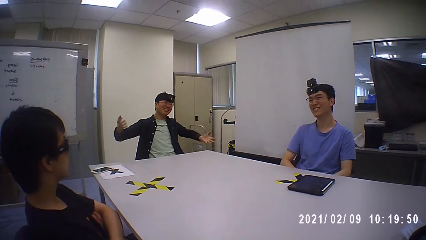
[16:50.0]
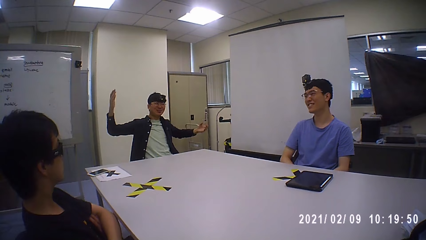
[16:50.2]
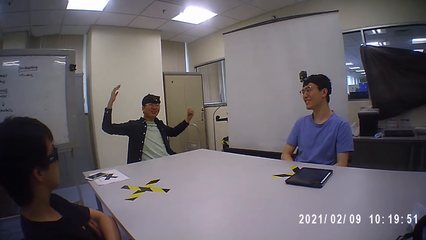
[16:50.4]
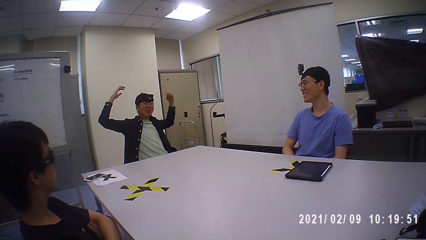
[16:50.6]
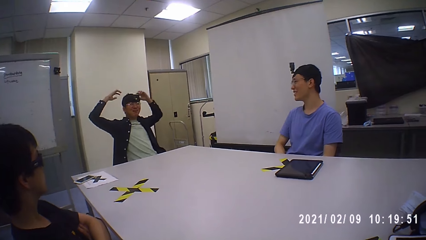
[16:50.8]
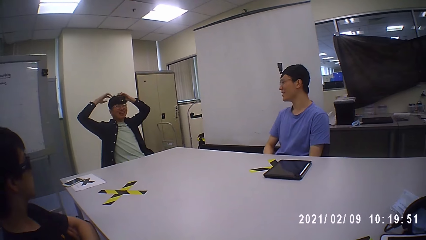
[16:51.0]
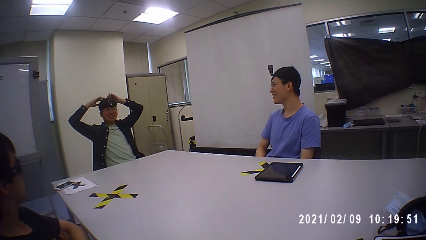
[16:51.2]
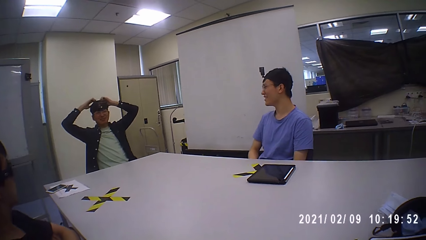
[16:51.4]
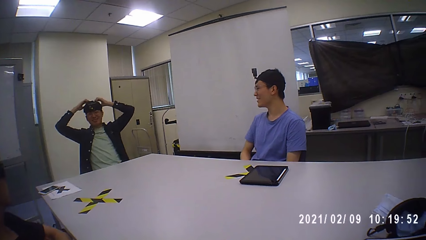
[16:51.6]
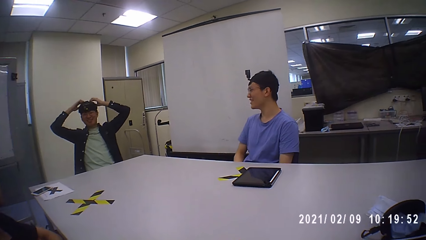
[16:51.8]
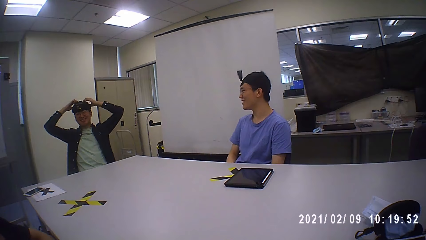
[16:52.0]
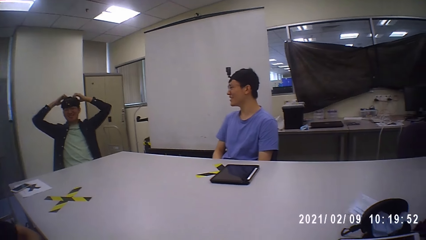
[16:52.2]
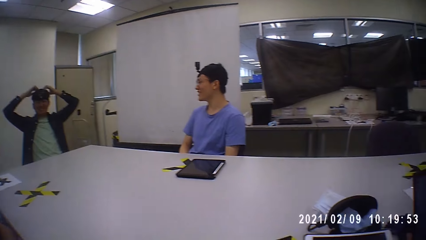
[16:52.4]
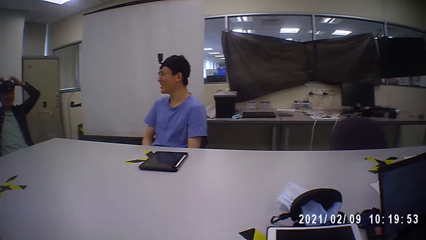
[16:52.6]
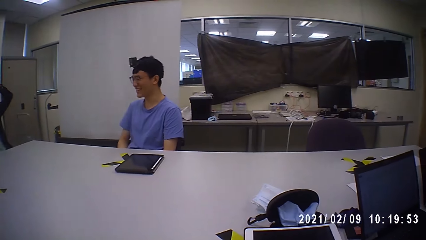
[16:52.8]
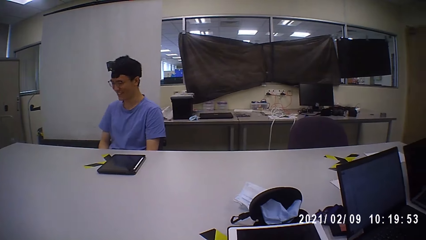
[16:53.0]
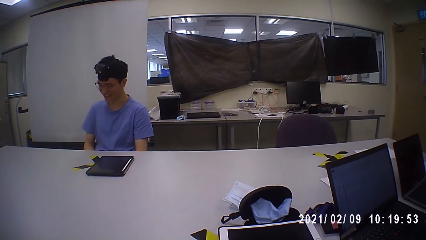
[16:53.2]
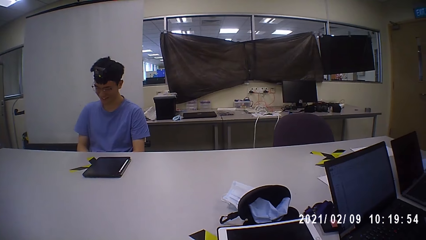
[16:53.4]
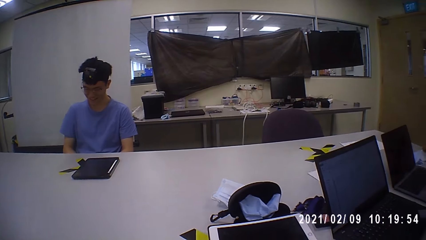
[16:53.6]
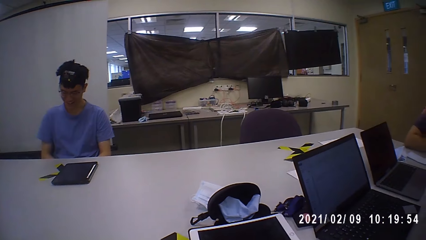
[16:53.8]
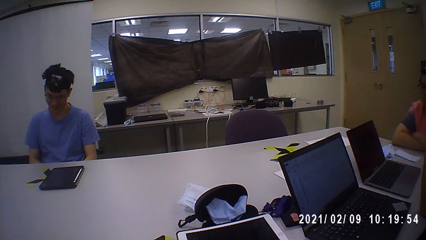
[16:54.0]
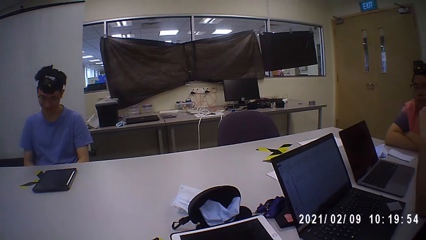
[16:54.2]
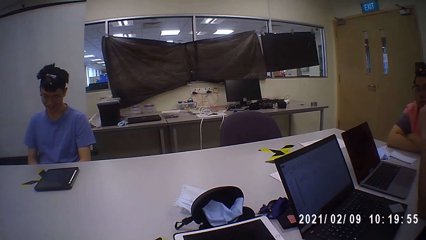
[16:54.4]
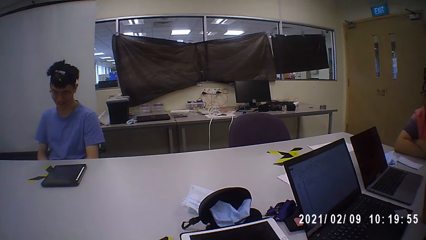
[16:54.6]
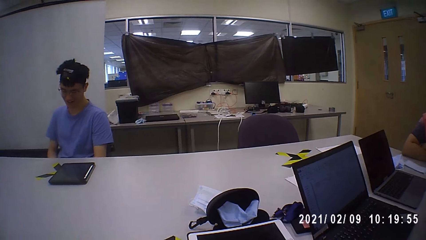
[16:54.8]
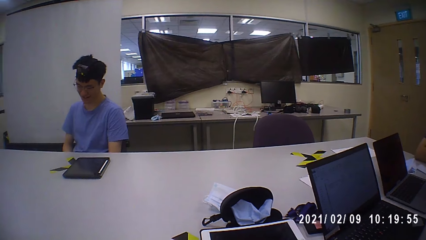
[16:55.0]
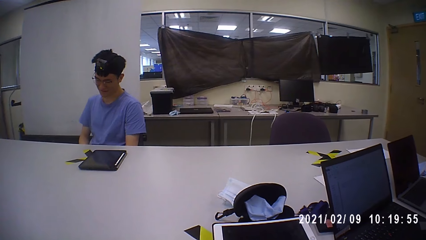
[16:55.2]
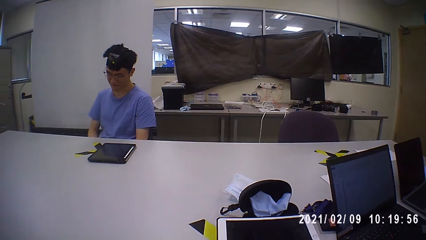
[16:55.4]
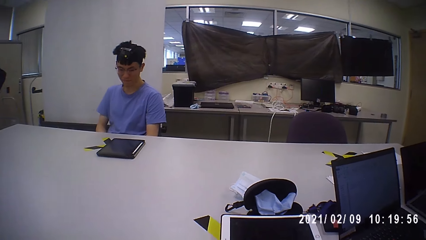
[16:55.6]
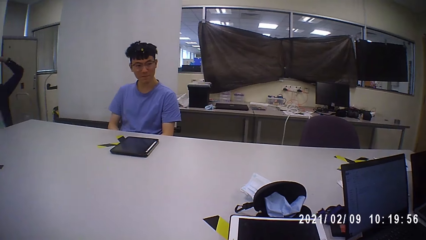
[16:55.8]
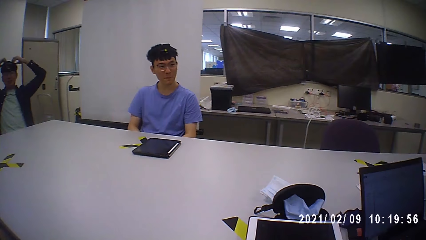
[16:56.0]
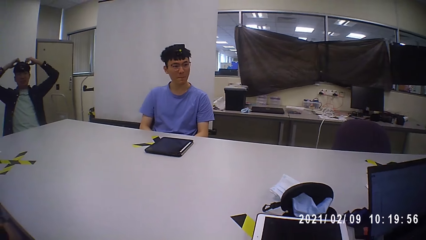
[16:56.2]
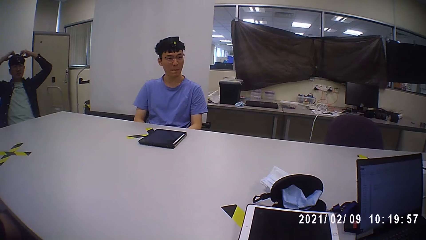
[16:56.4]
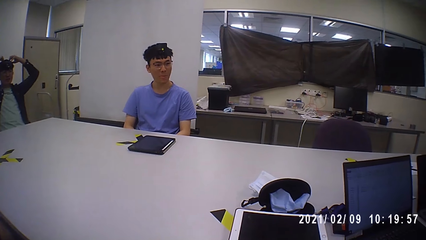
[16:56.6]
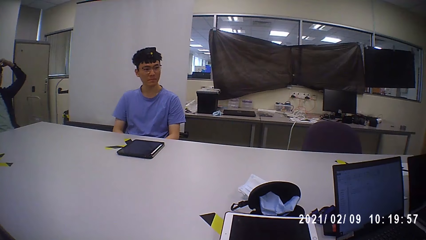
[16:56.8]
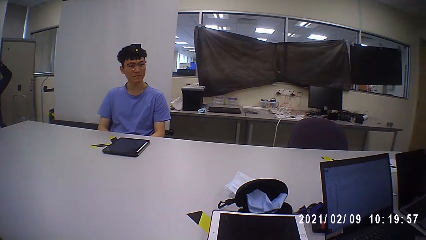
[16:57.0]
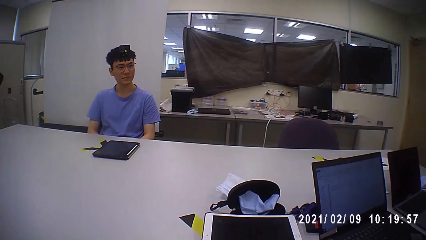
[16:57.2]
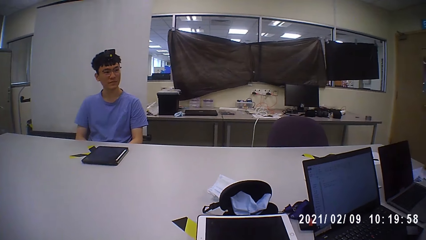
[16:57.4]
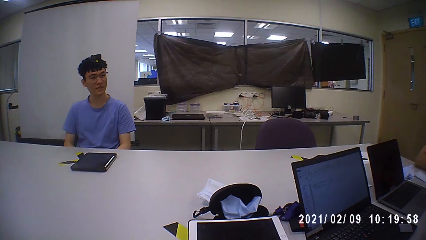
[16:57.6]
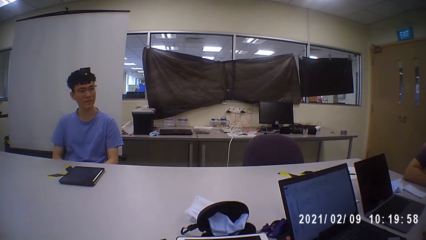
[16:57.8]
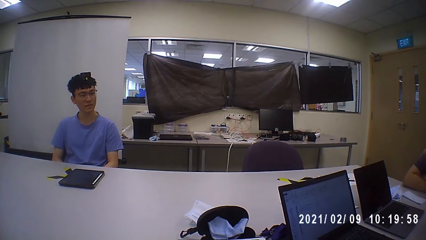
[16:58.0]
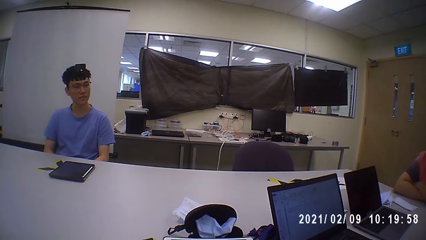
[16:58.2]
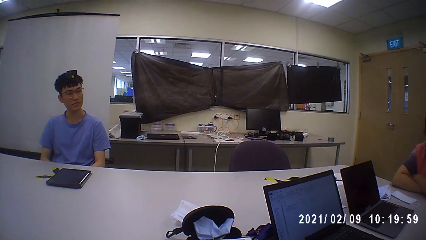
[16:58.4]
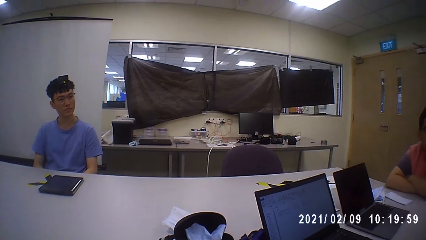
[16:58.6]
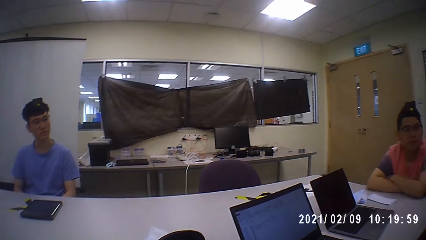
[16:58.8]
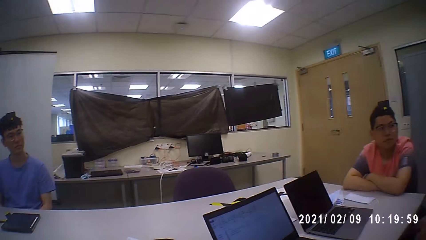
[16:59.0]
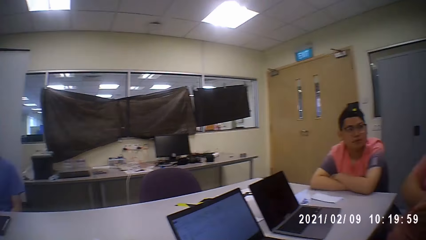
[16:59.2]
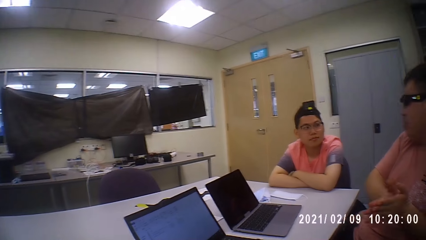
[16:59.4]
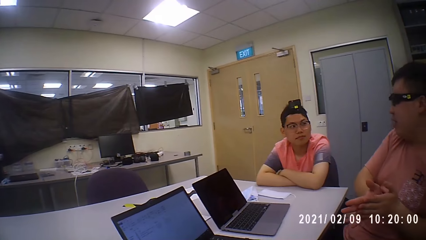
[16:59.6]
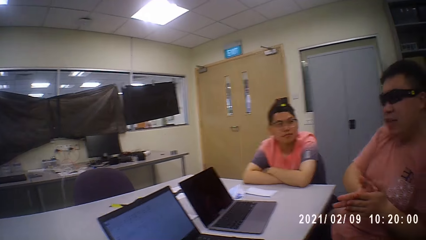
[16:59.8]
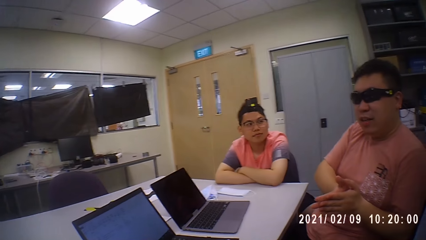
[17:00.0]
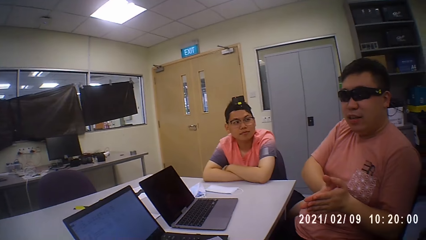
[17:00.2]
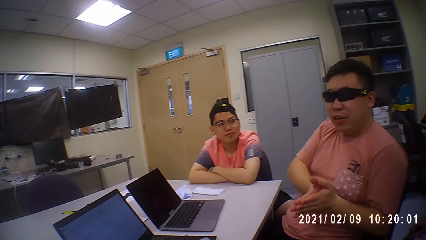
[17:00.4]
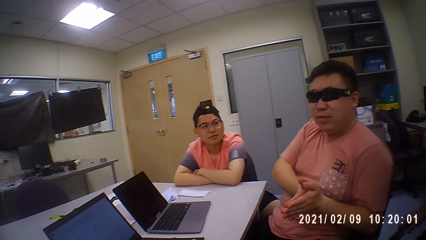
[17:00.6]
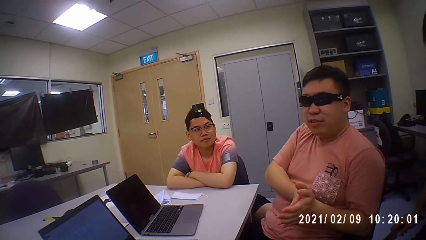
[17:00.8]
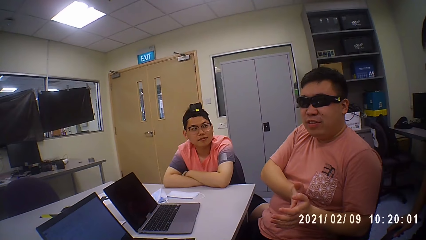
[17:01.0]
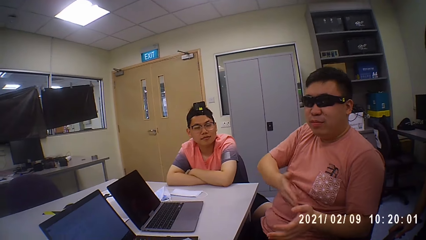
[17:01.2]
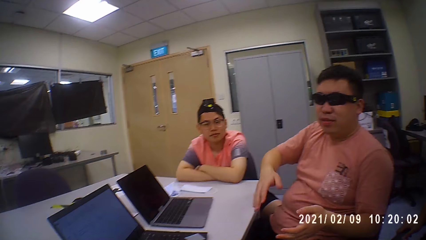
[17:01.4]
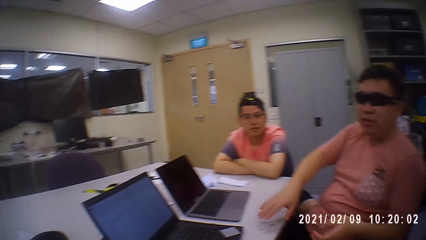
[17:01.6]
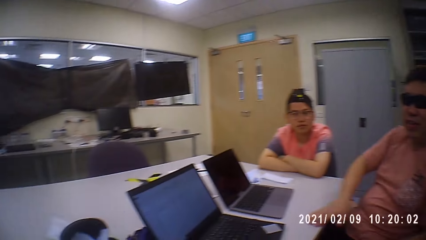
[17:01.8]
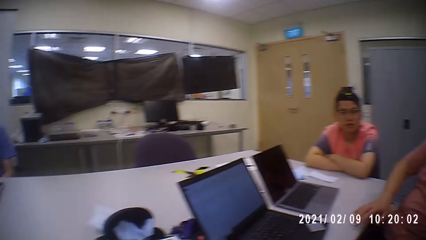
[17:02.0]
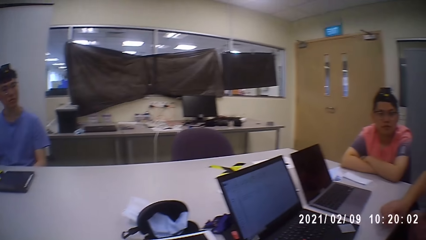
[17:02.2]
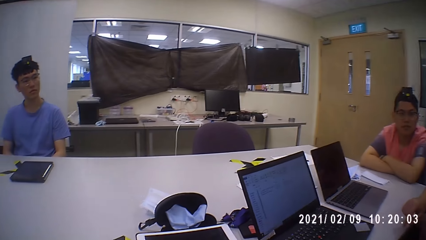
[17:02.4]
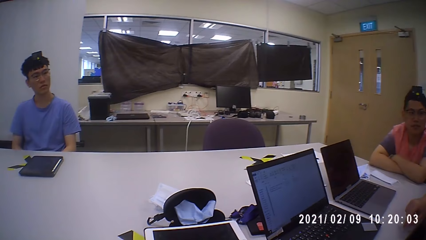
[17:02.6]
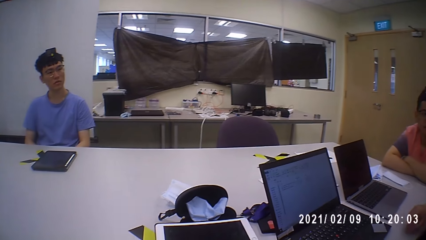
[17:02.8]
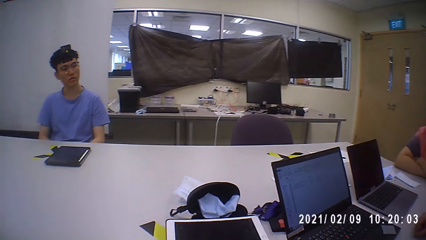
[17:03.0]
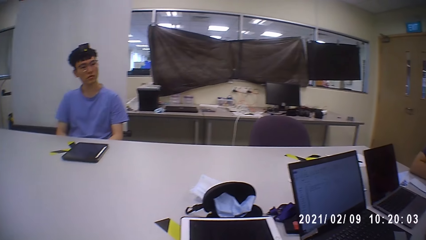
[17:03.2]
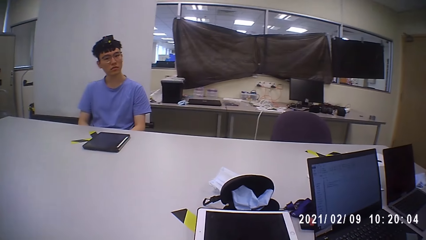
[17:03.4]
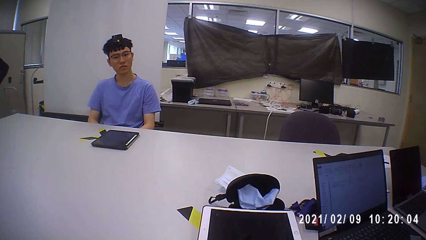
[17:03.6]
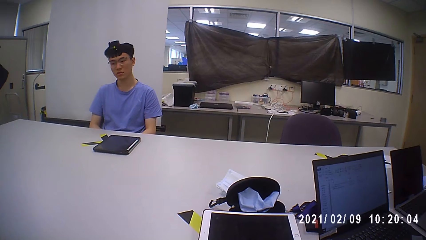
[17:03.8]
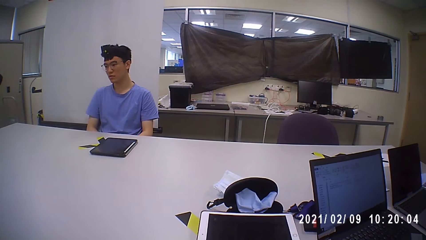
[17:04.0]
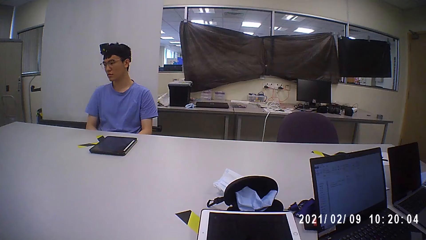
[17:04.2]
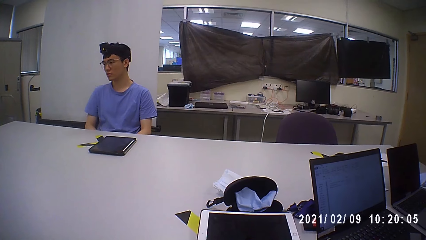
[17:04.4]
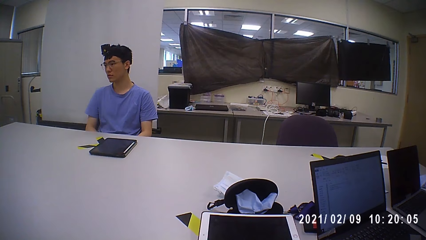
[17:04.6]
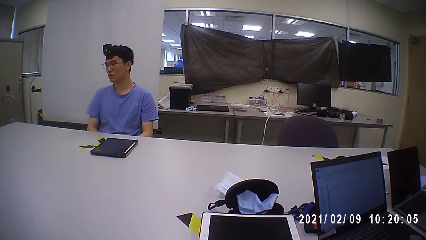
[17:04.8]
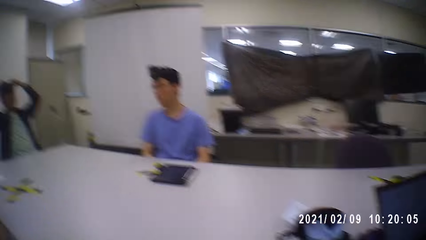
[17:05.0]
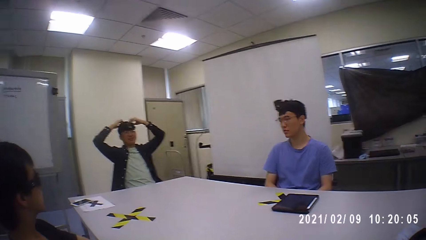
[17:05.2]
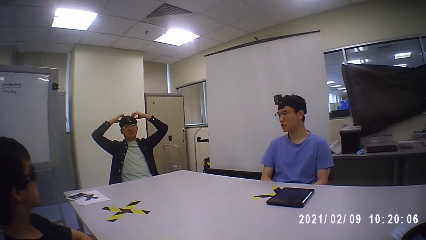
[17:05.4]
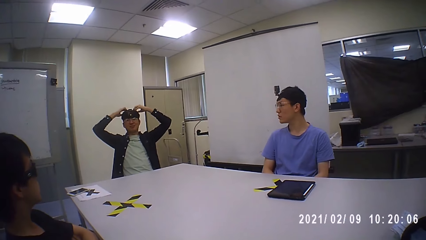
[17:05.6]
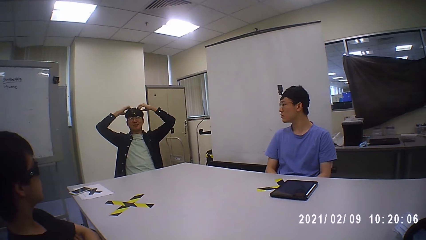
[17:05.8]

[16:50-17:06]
A man places both hands on his head. A person talks. Another man places his right hand on the table.
